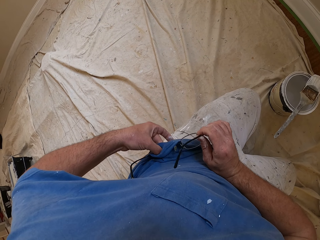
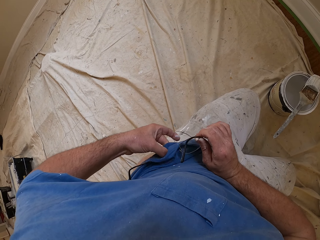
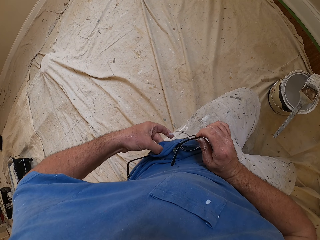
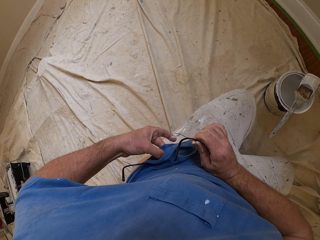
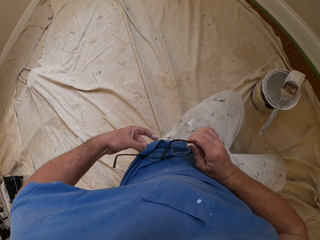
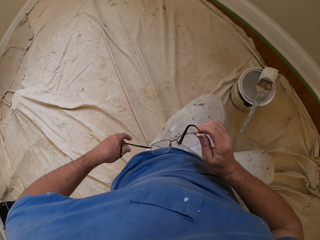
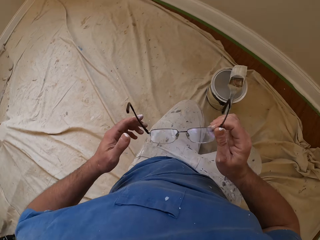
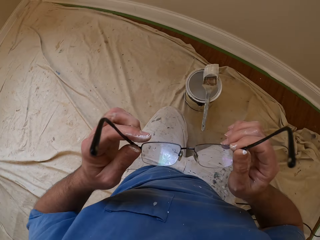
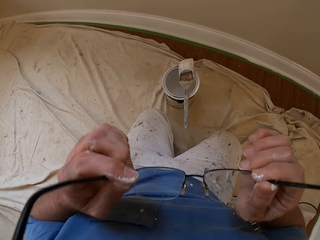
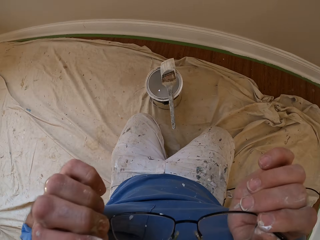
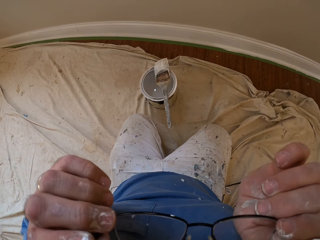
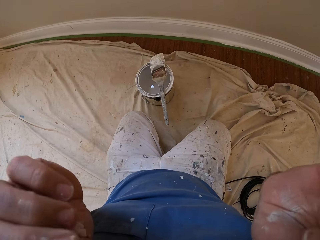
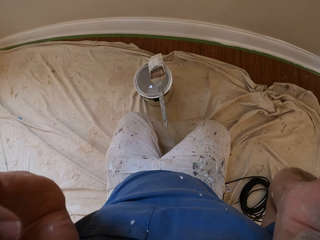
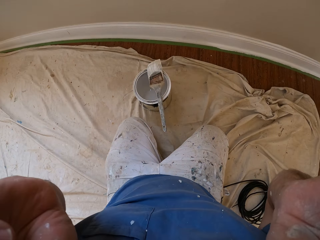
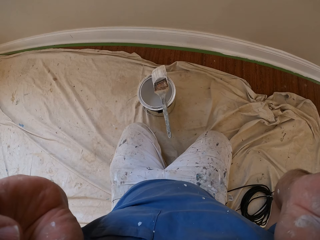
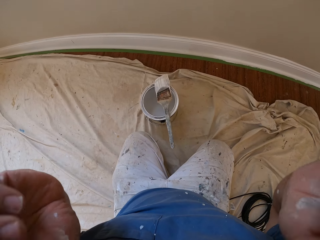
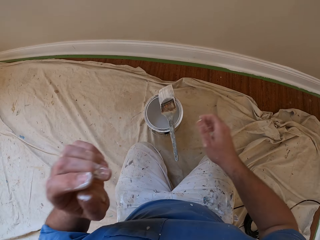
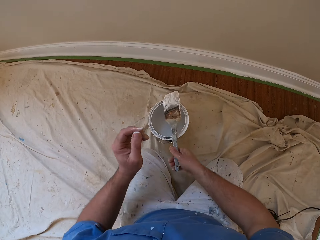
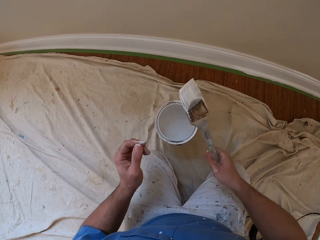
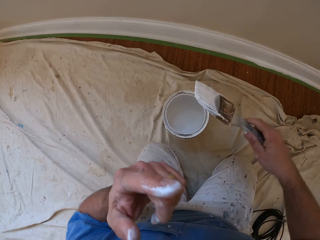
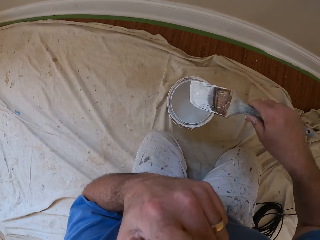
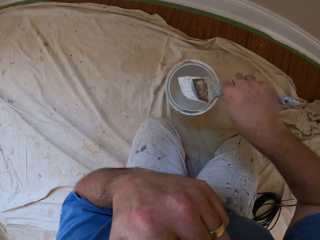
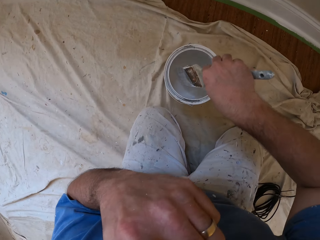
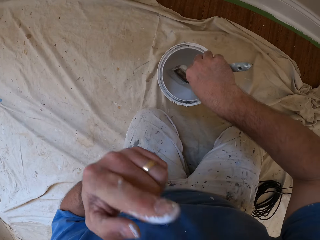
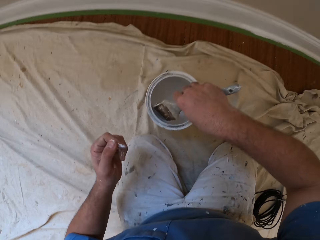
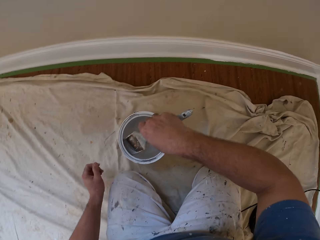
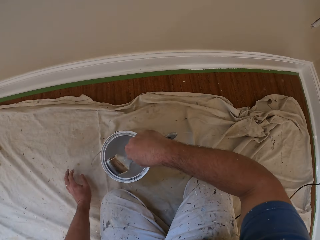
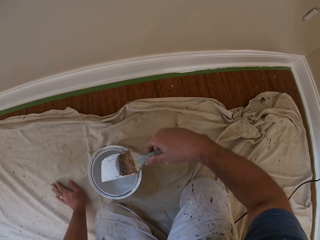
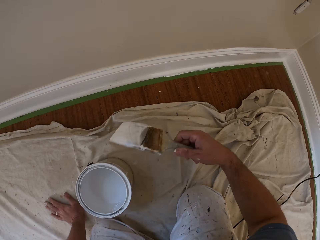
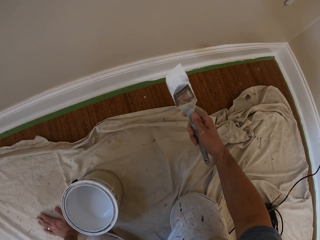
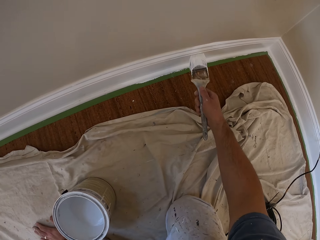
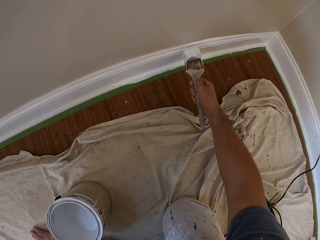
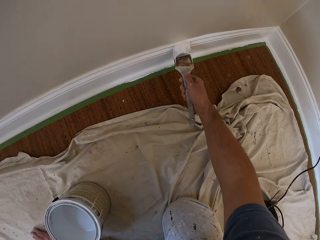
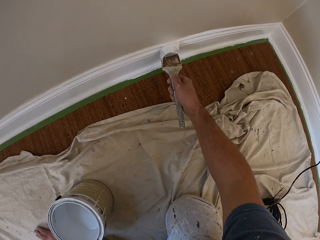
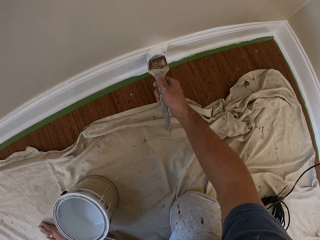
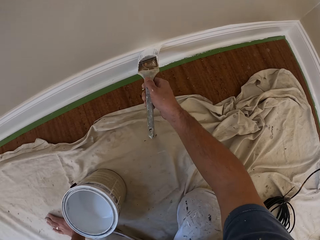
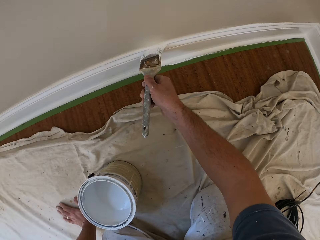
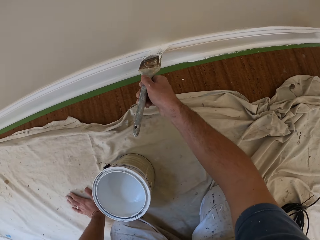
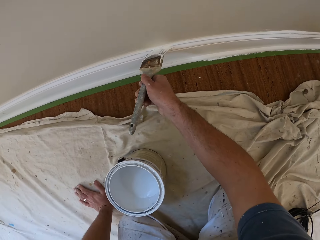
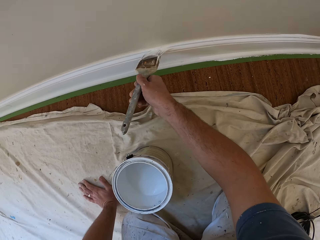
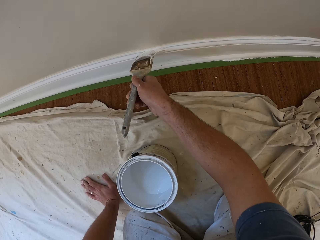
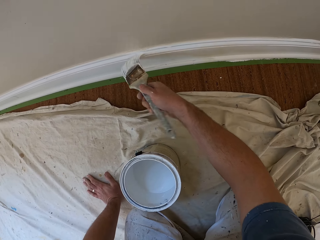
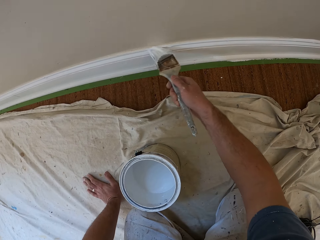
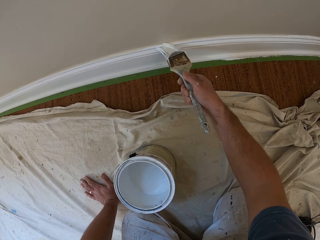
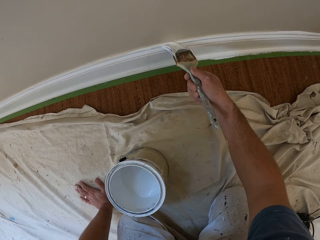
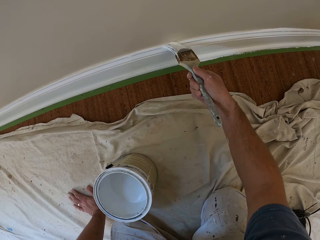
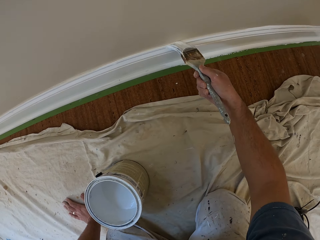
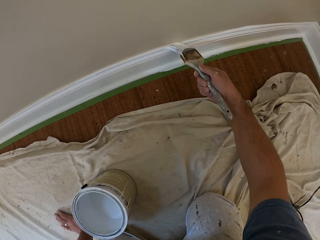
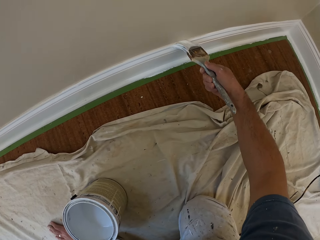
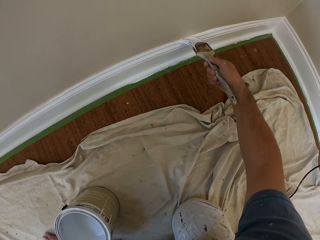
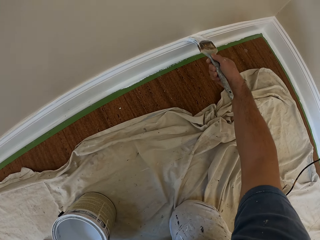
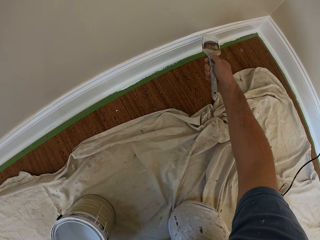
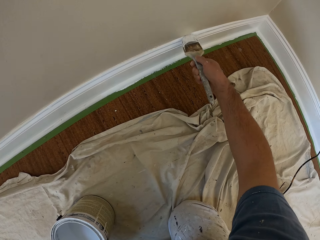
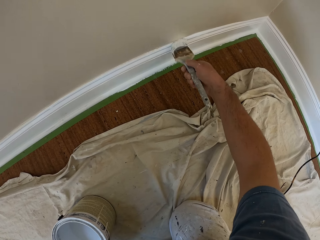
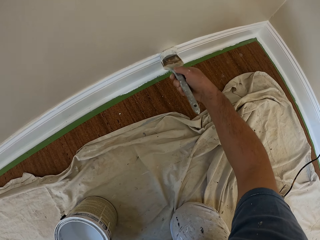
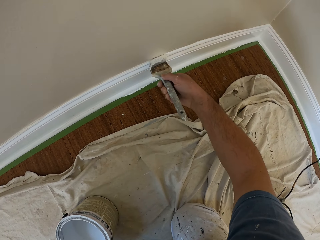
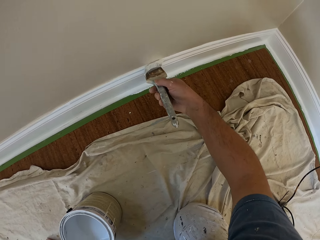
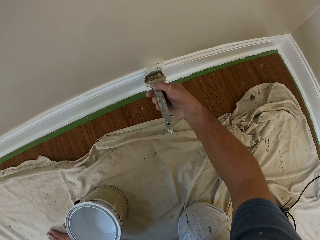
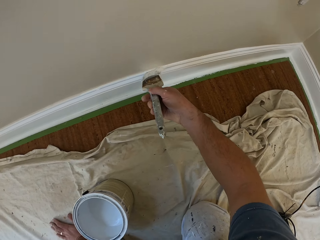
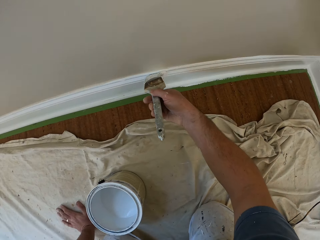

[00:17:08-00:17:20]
The camera wearer wears his eyeglasses with both hands. He picks up the paintbrush with his right hand. He holds the paintbrush. He adjusts his eyeglasses with his left hand. He scratches his face. He scoops paint inside the aluminum paint bucket with the paintbrush. He drops his hand. He paints the cornice.

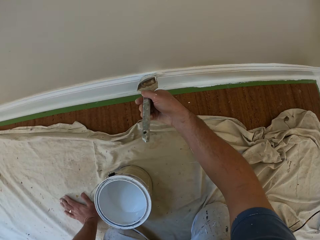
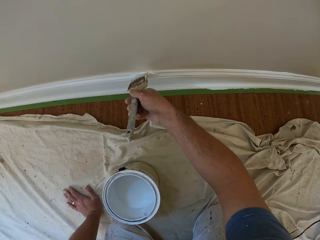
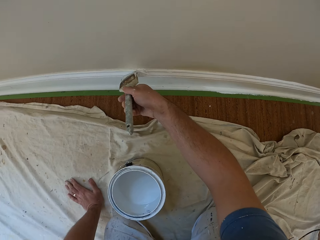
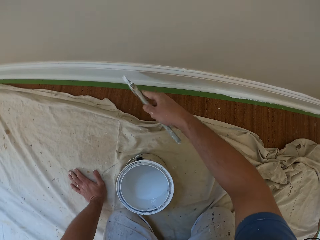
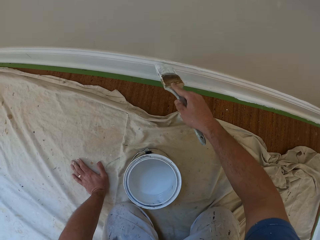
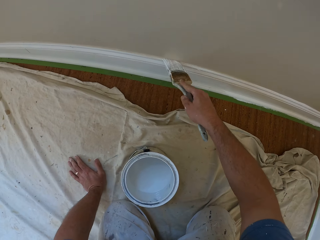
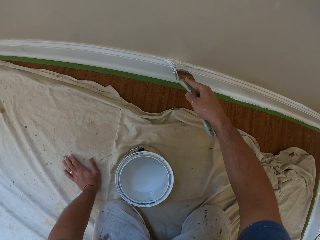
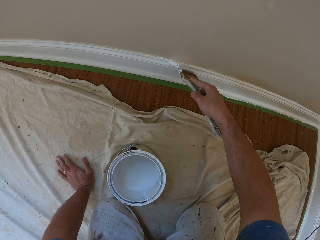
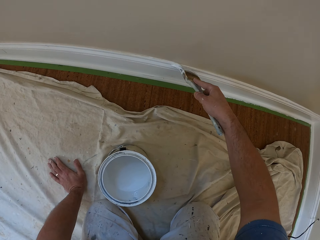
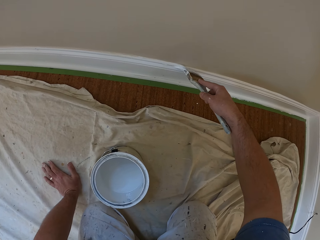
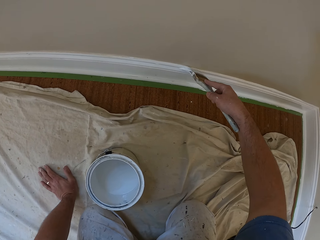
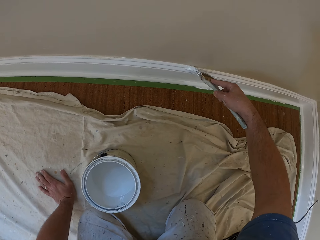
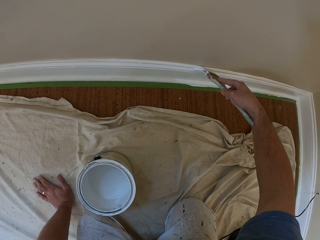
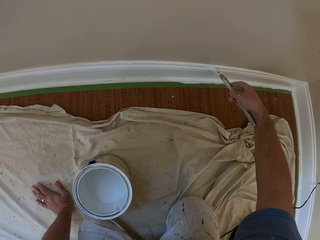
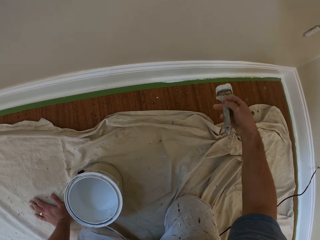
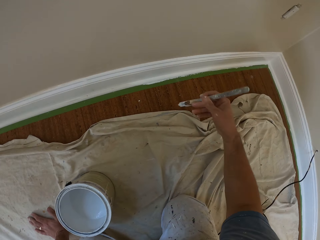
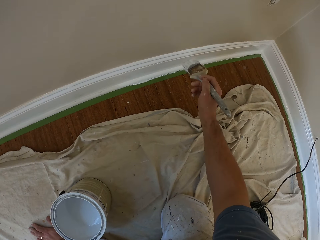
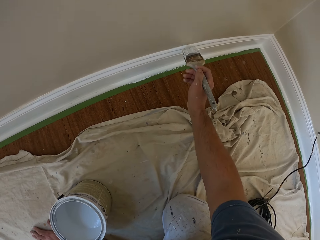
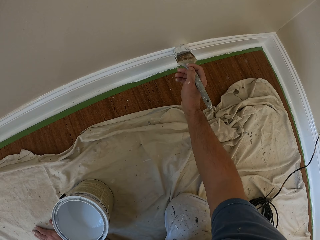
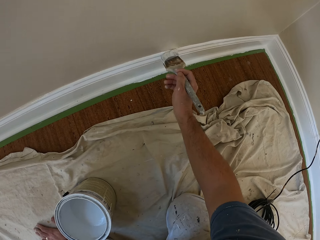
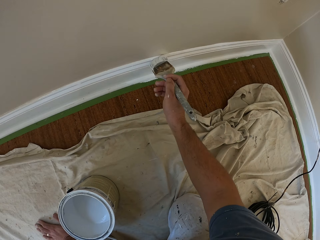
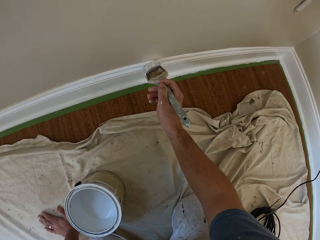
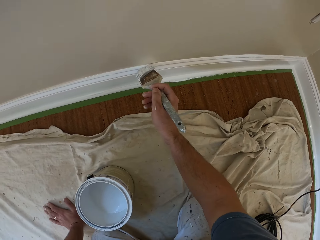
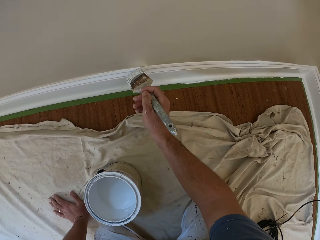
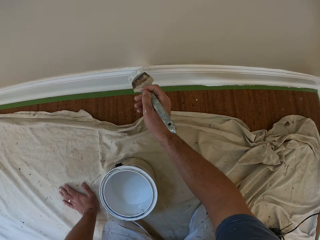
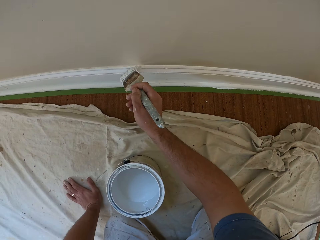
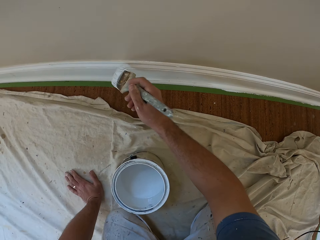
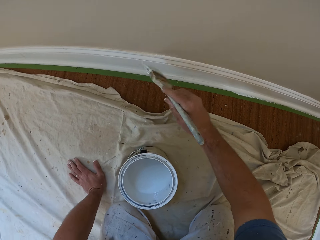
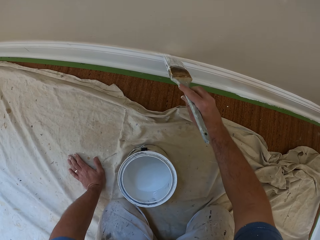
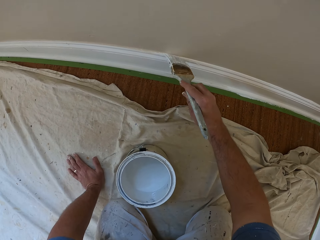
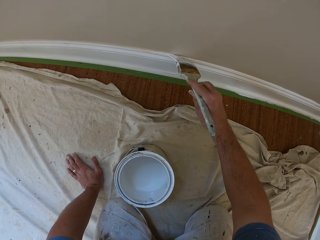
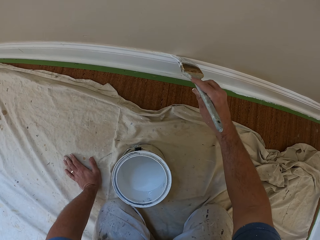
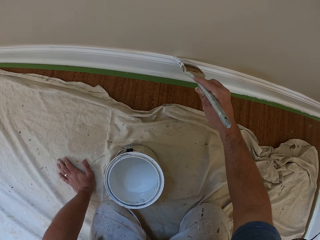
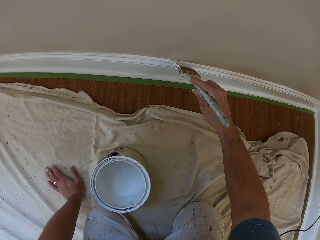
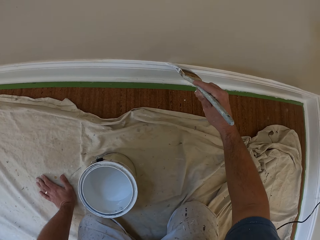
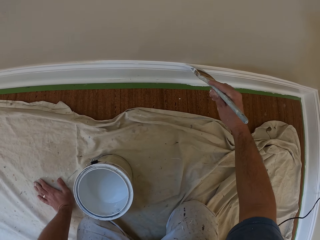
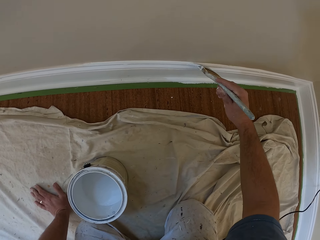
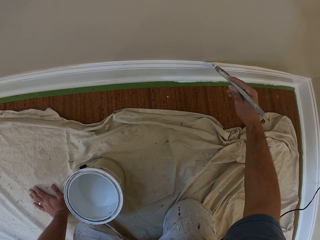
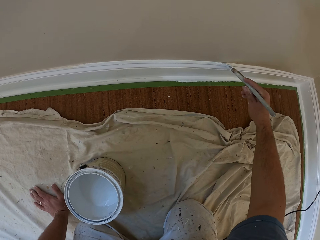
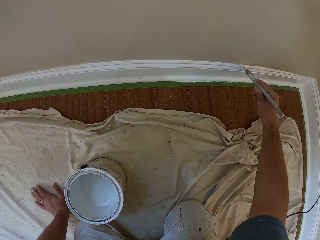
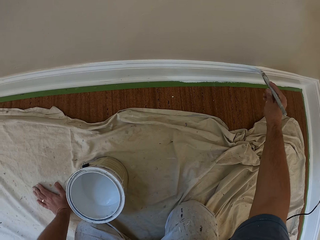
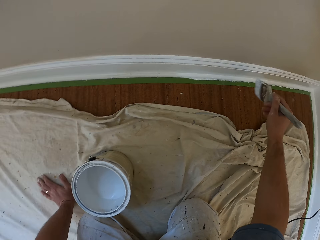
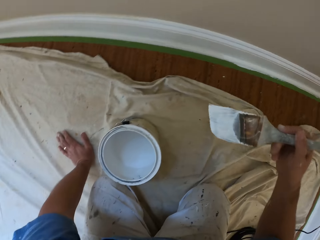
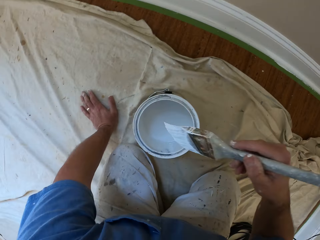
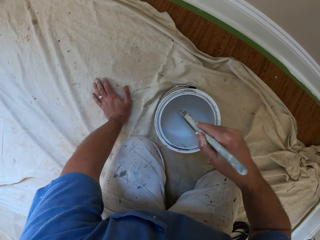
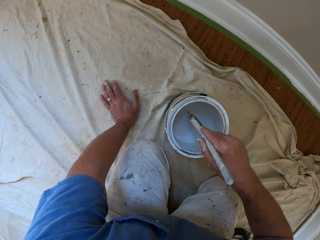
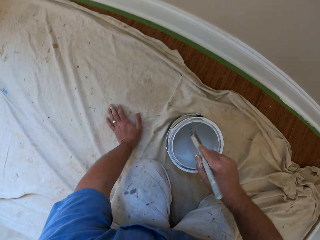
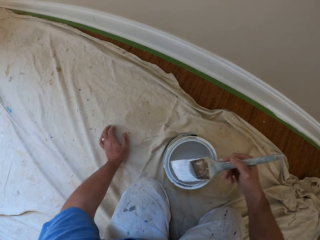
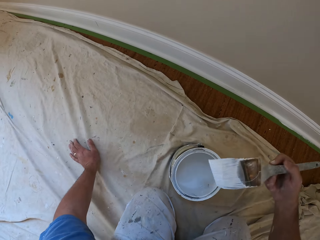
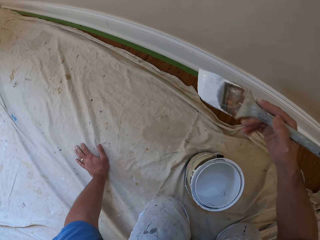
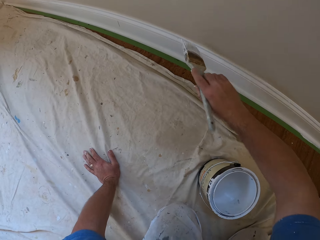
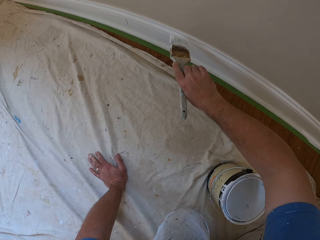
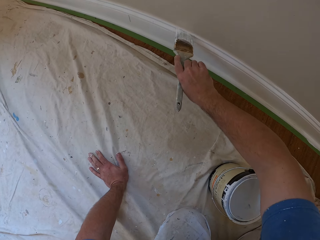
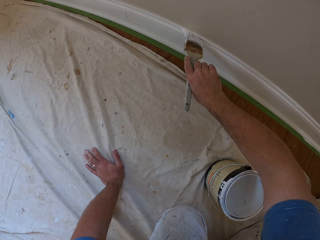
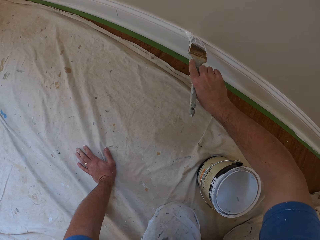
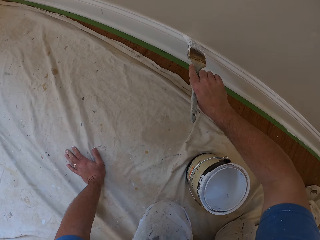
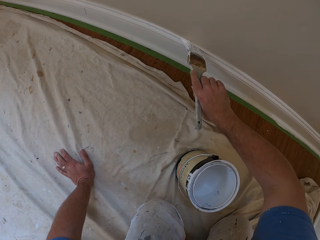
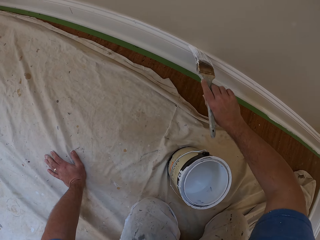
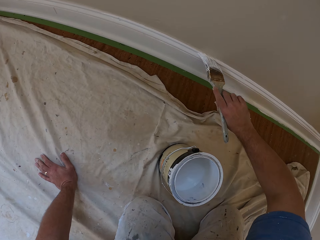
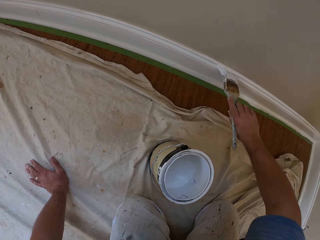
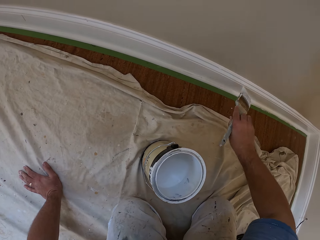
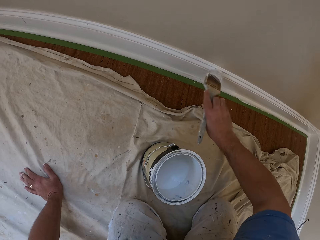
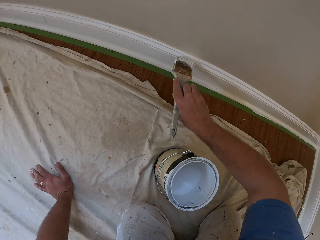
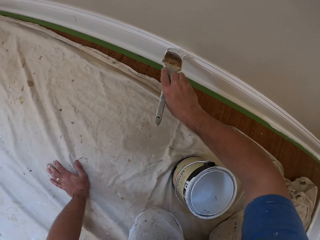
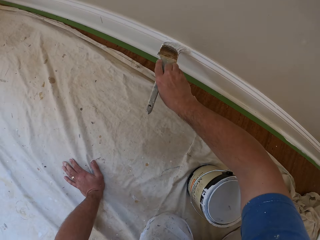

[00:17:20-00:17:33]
The camera wearer scoops paint inside the aluminum paint bucket with the paintbrush. They paint the cornice.
